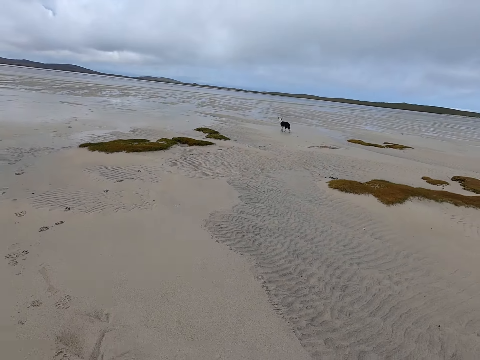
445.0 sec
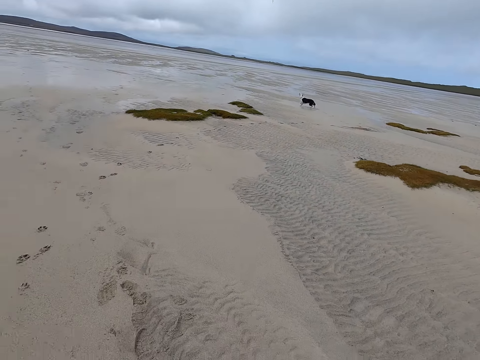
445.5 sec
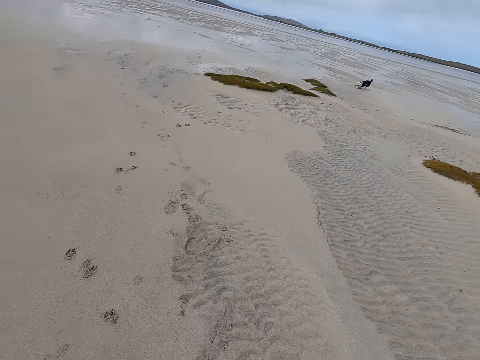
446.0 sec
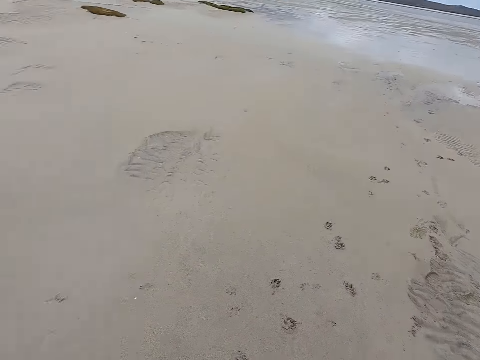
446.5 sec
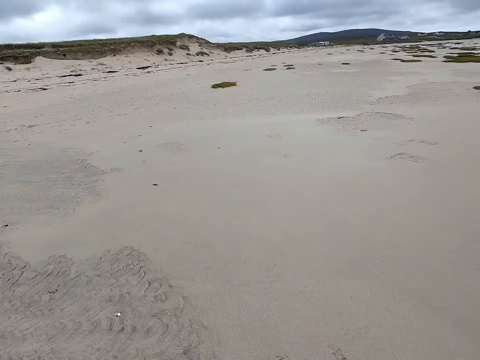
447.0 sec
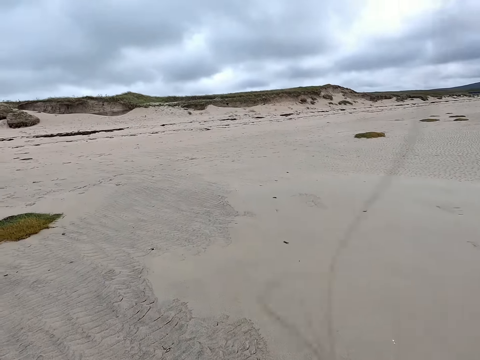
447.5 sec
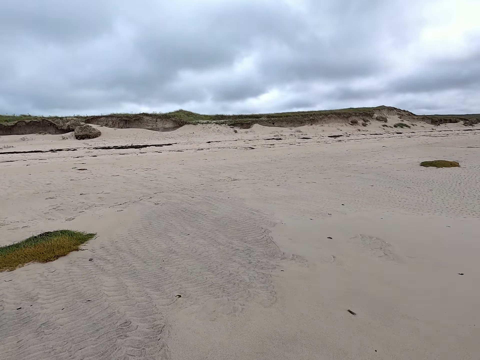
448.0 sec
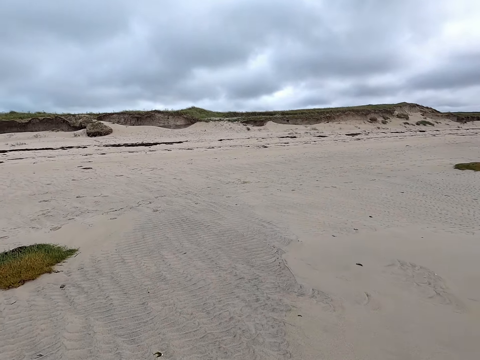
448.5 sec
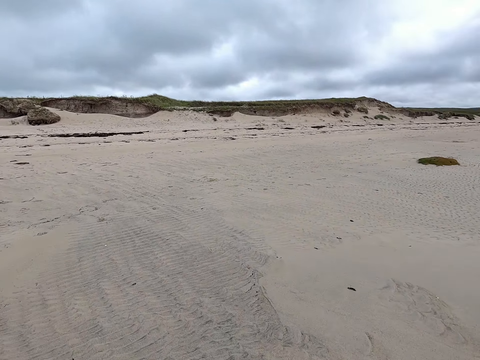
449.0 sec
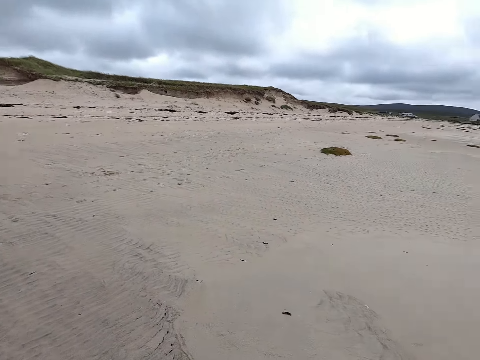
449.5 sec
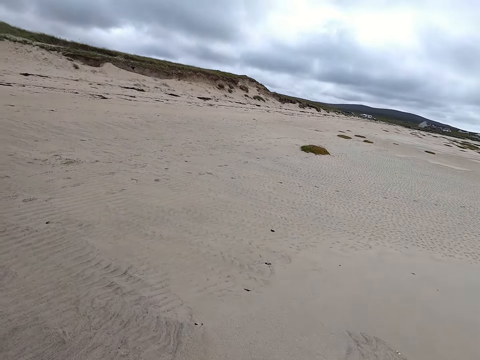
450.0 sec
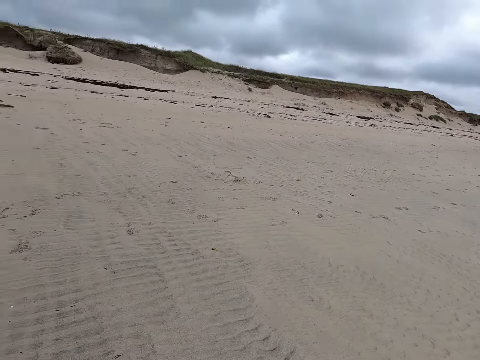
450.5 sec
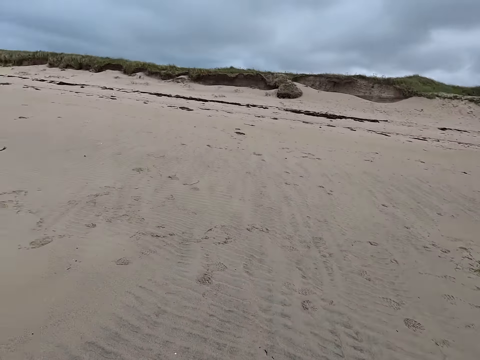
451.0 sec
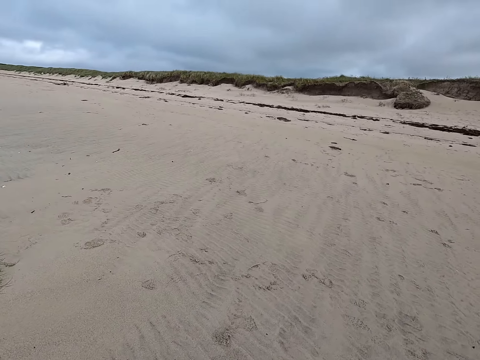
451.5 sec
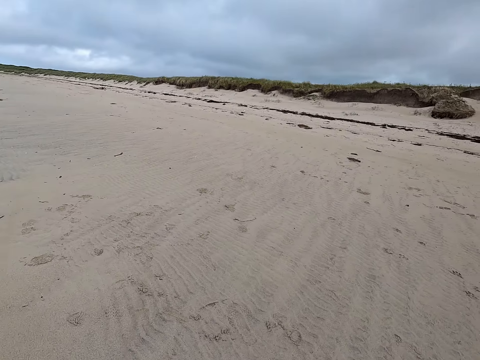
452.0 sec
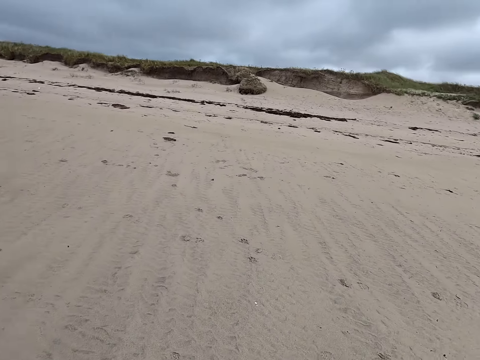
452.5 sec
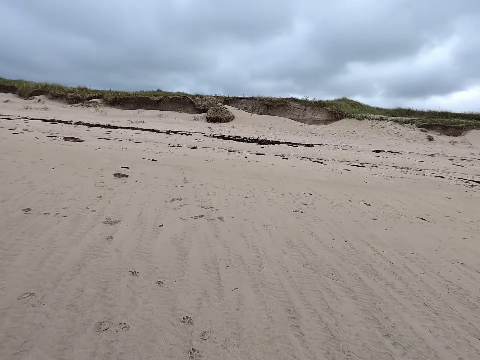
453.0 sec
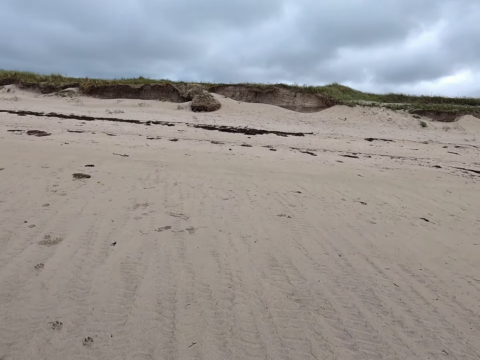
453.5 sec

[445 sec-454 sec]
The camera wearer looks around the field. They move around the field.

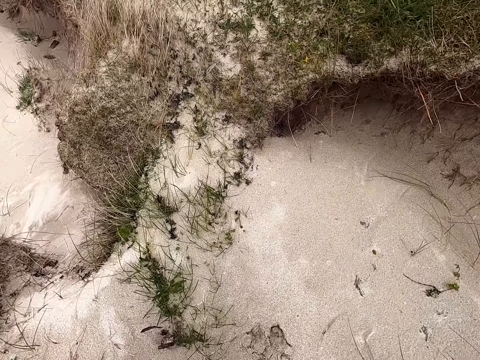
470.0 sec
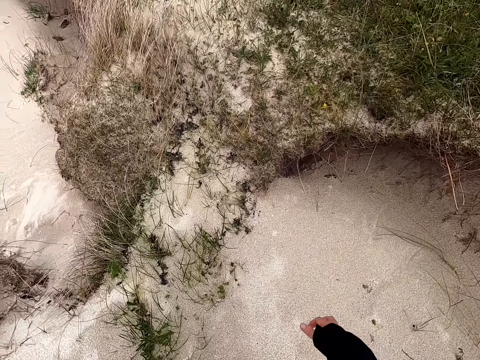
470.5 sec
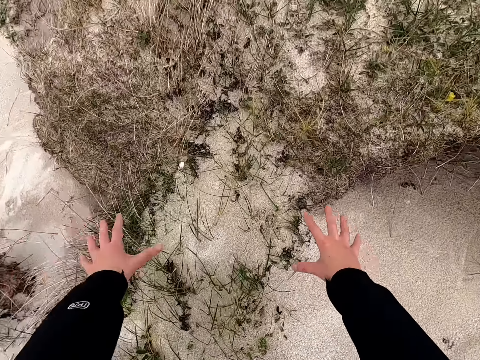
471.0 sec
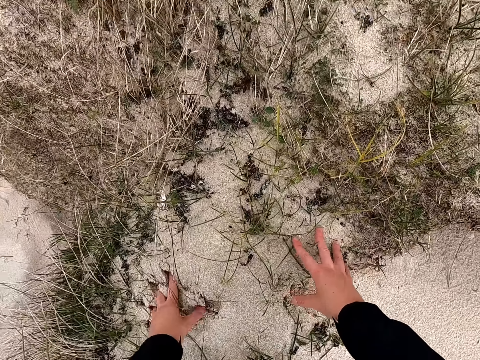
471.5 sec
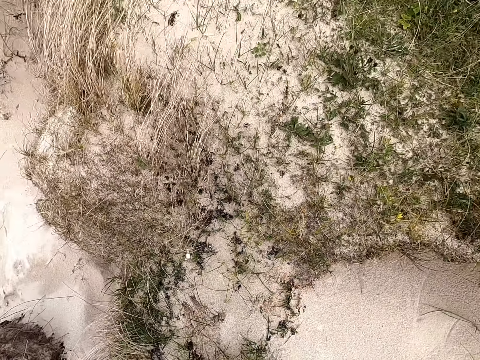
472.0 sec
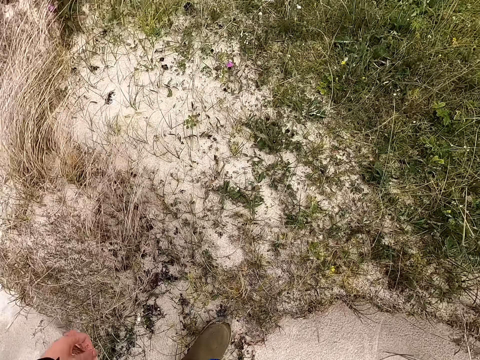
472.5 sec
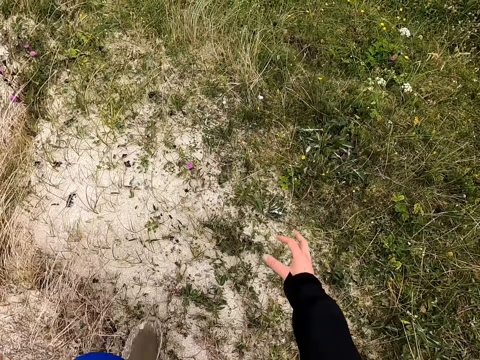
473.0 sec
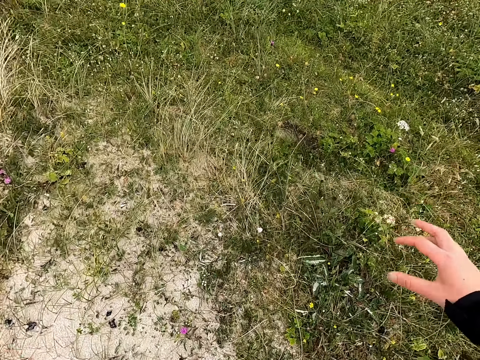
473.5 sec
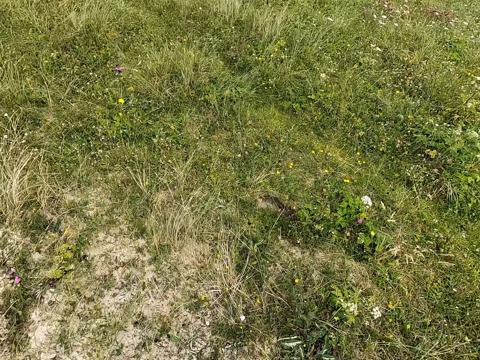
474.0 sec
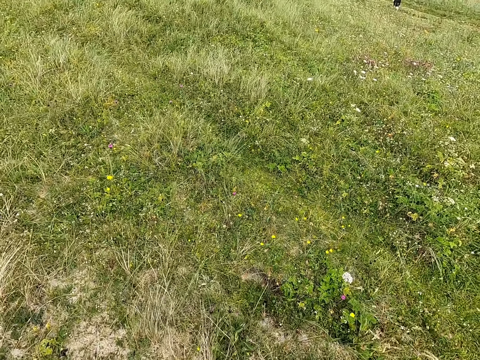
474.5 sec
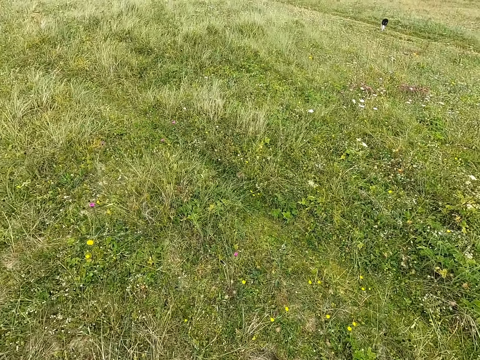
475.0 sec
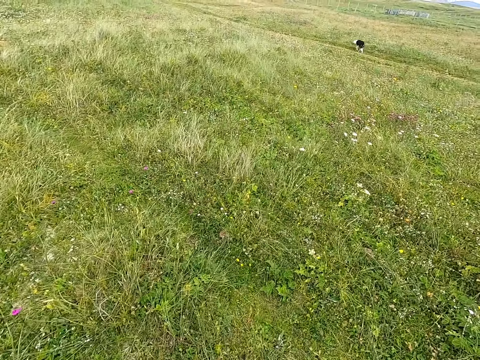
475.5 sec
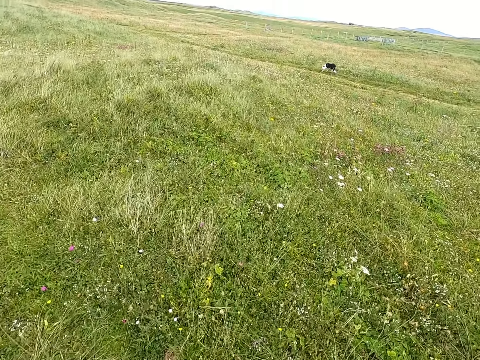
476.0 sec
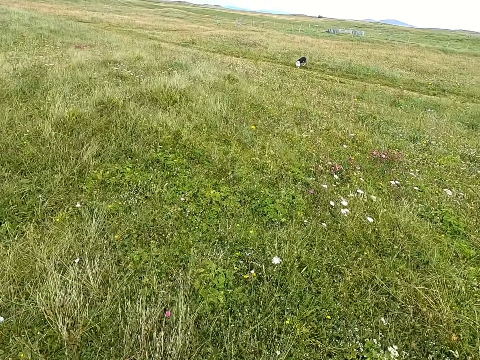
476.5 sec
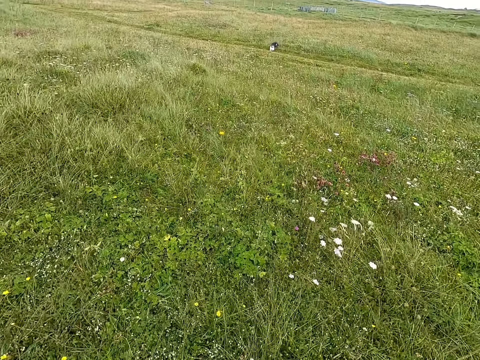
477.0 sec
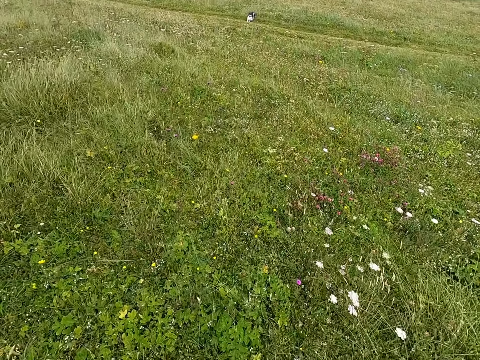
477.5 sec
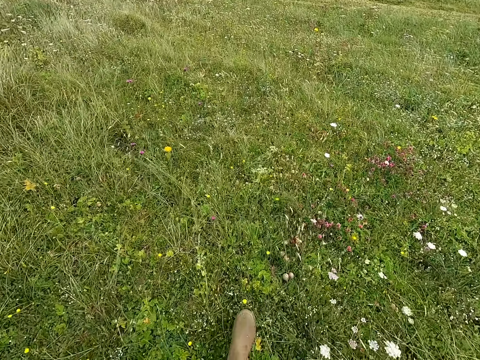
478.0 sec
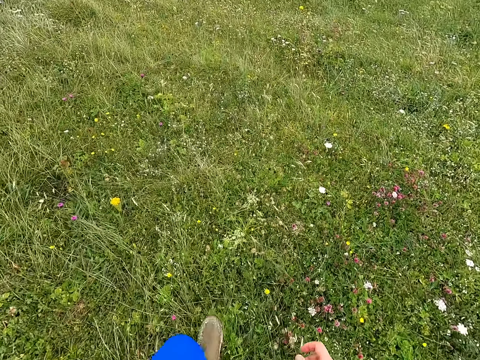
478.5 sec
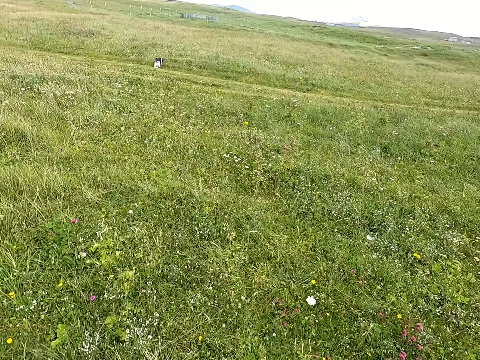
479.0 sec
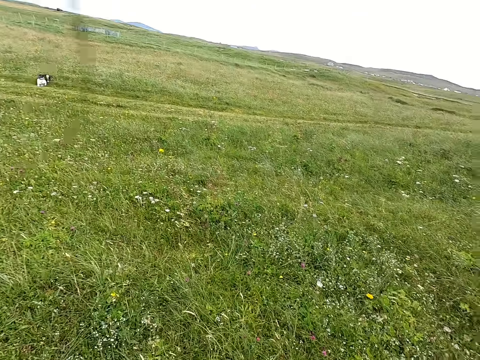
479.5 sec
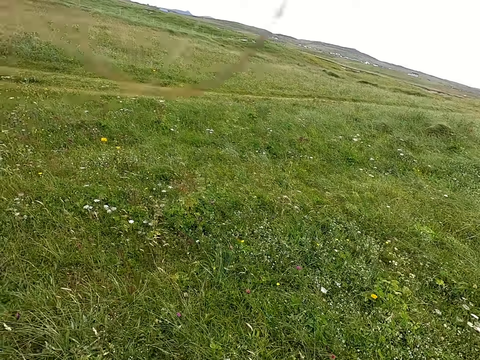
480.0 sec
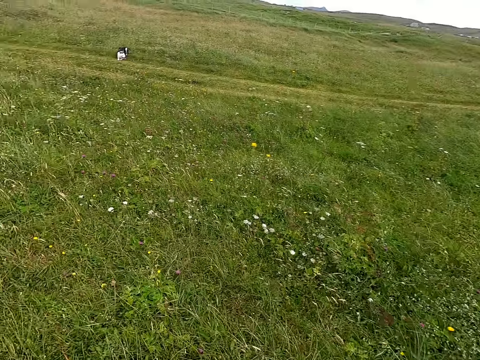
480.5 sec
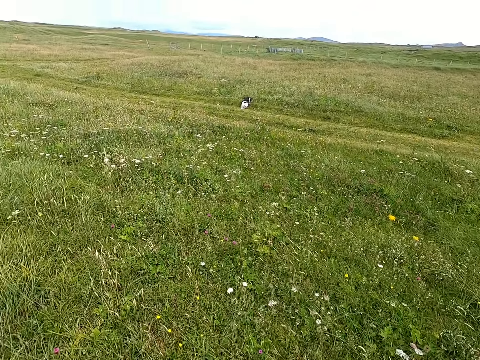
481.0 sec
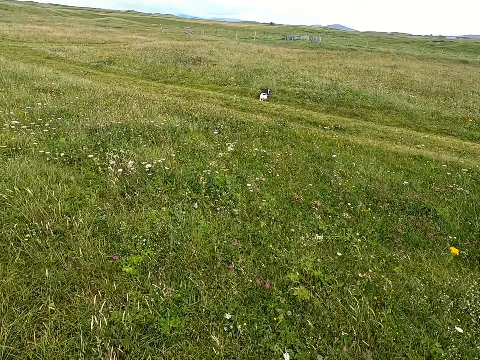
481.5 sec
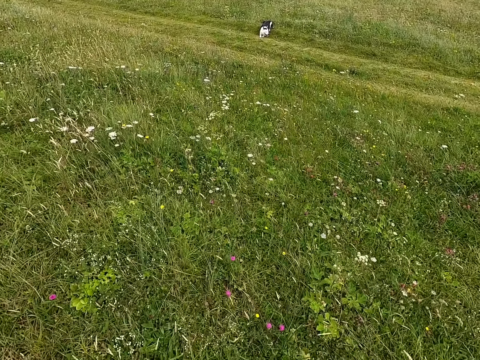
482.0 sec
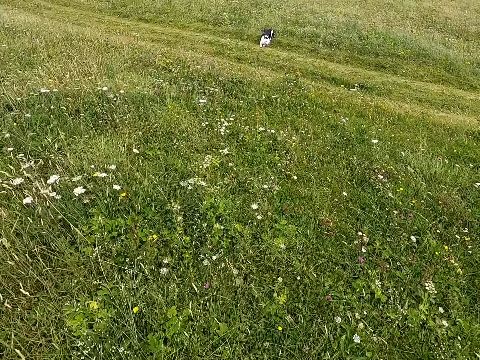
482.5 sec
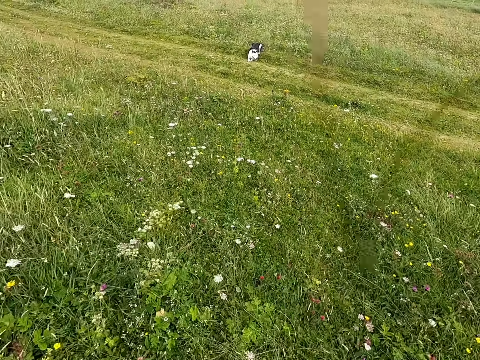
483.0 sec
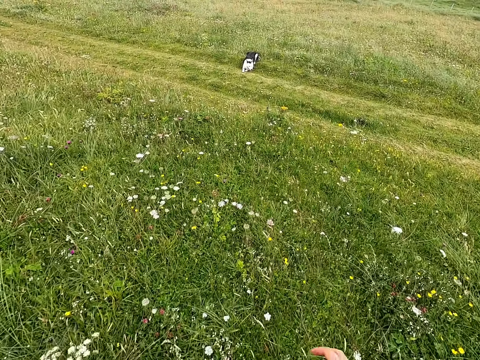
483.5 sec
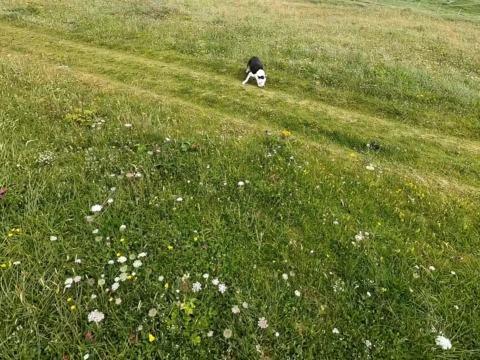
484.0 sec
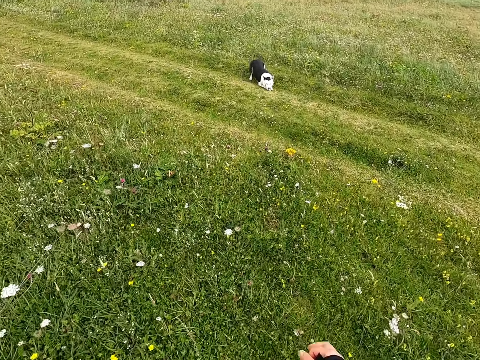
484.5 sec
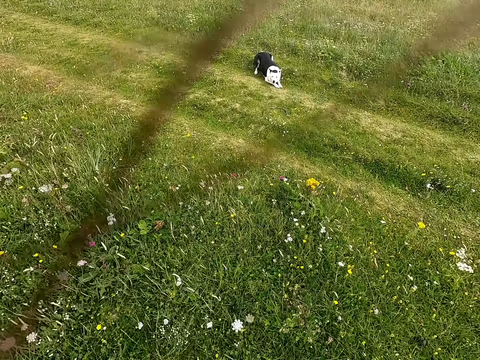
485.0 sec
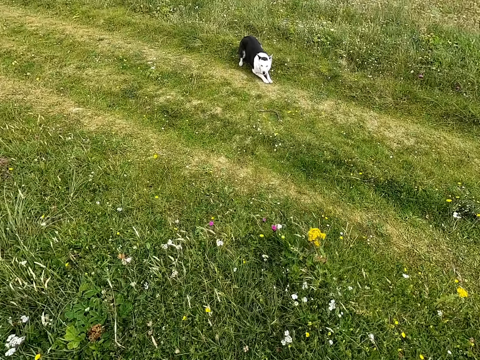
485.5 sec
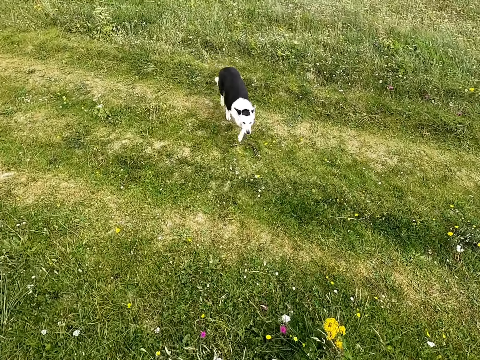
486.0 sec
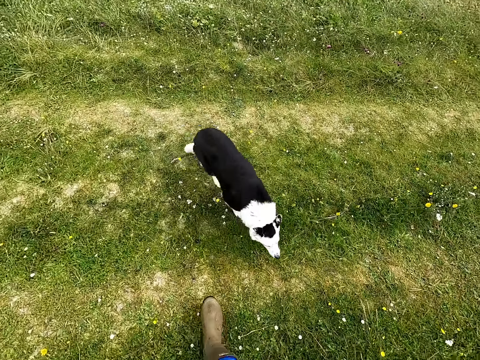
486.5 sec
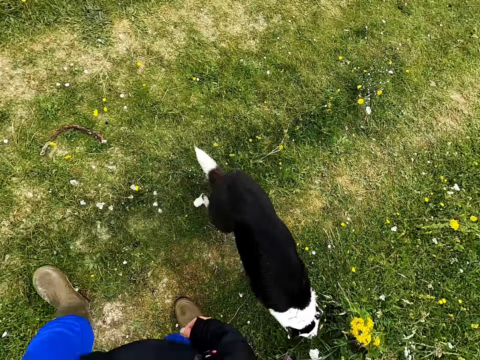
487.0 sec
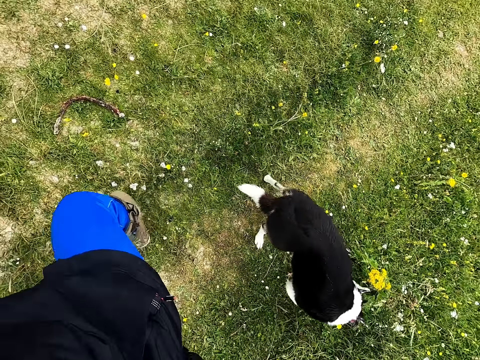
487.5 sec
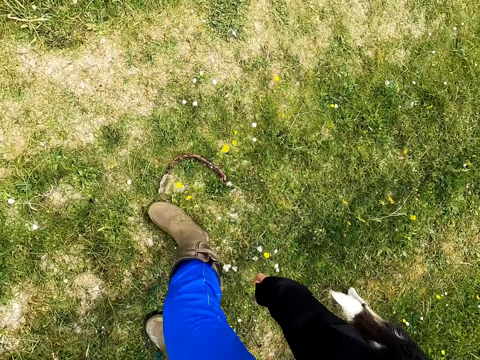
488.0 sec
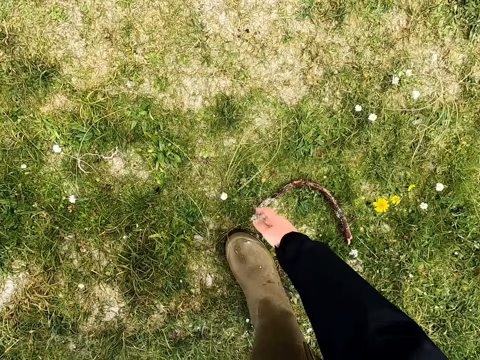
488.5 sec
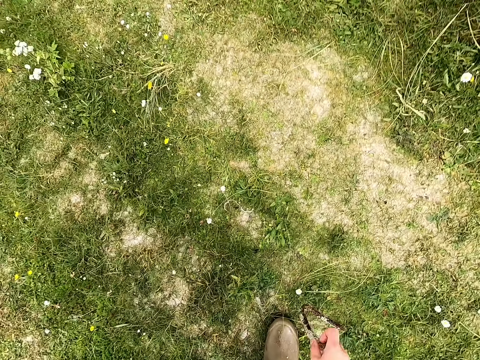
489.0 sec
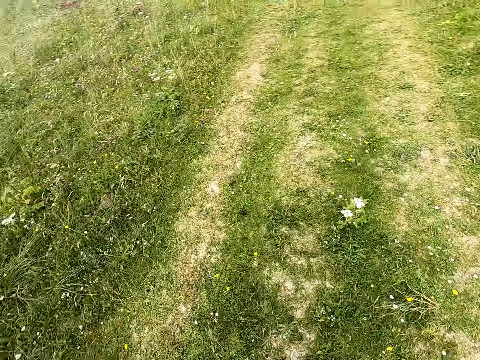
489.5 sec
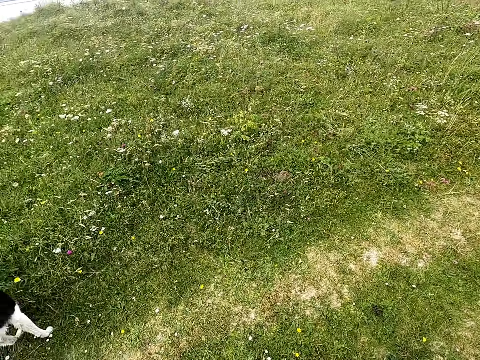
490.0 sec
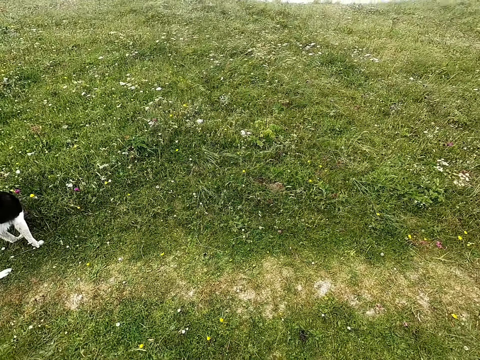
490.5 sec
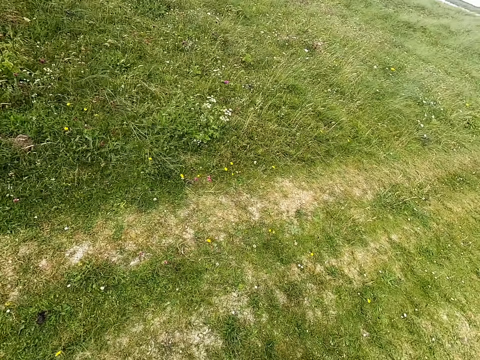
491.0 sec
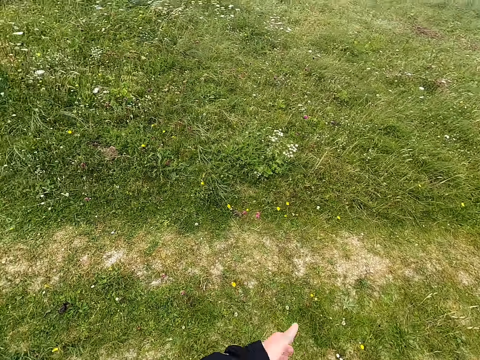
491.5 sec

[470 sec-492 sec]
The camera wearer touches the ground. They move around the field. They pick the stick from the ground.
